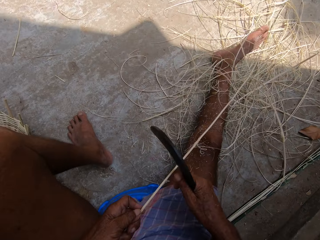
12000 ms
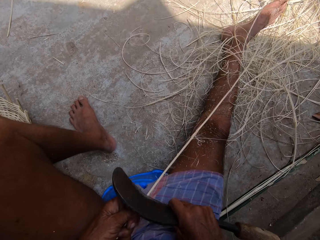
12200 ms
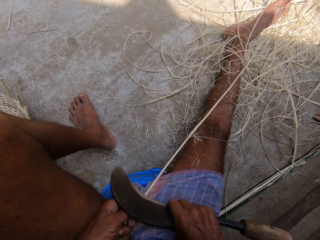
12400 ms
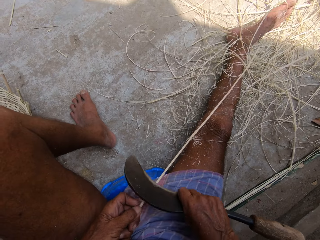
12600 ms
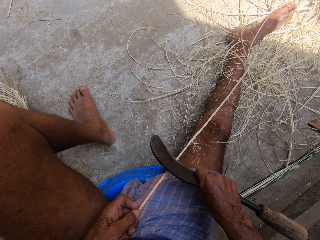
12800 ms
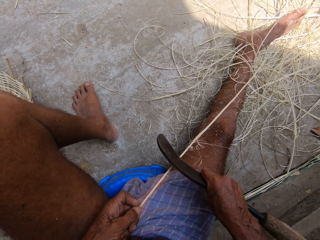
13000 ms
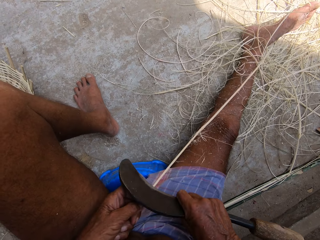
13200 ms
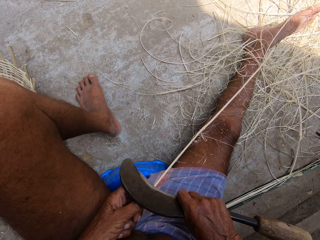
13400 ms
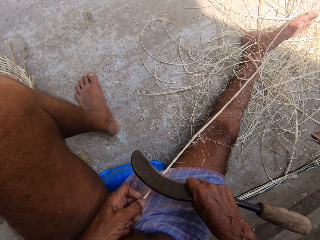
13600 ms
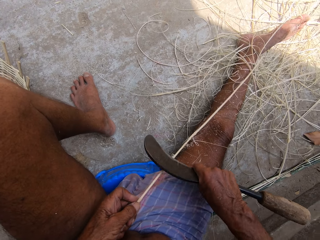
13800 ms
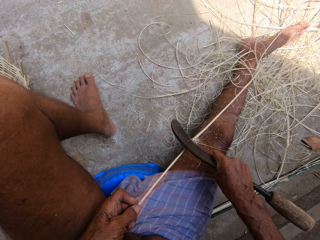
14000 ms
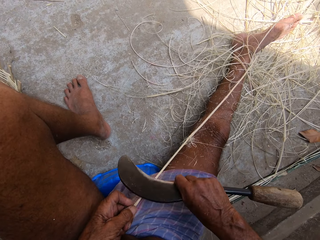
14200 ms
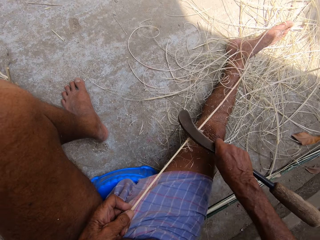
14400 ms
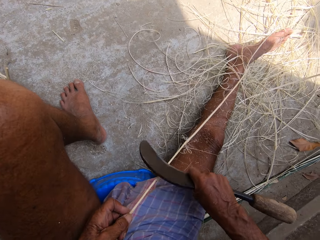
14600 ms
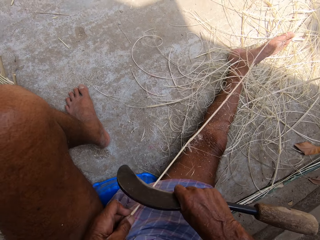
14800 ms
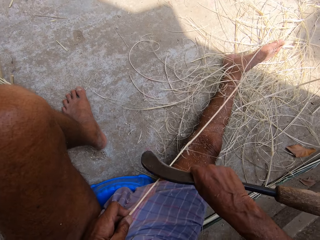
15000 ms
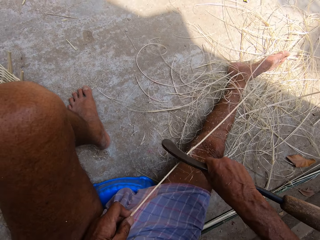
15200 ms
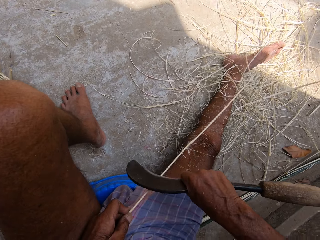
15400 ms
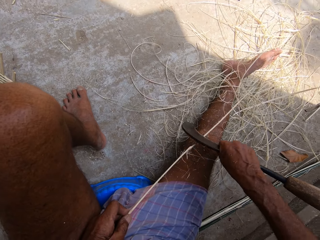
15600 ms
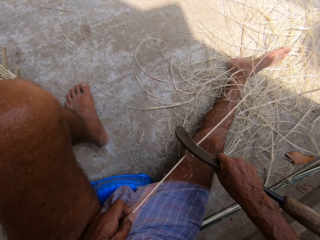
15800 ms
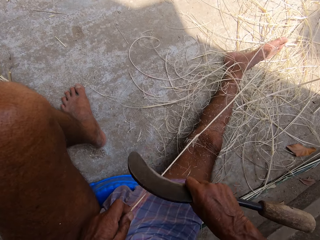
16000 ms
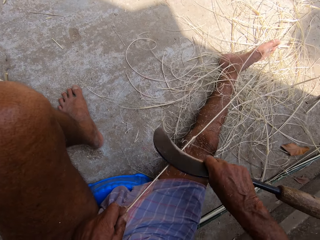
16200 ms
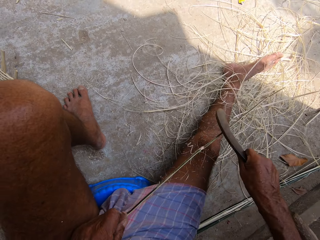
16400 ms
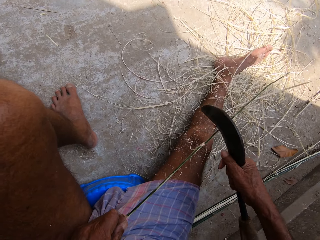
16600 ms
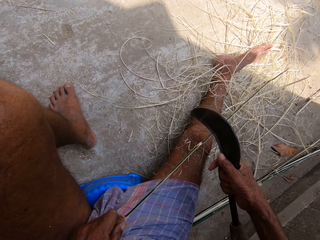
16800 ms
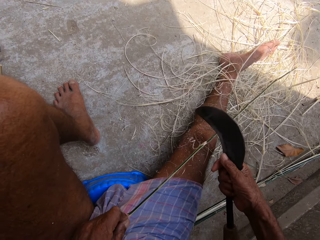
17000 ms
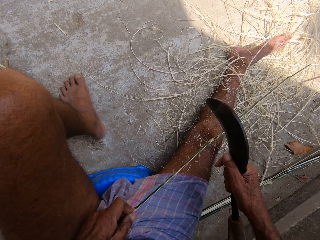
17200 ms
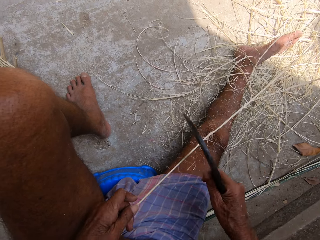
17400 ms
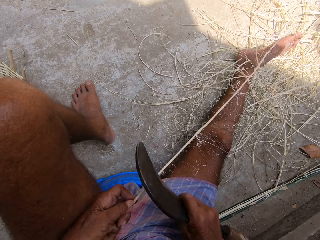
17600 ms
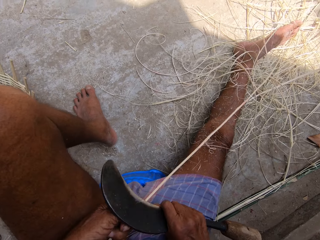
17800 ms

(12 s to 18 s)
The camera wearer smoothens the wicker with the sickle in his right hand.

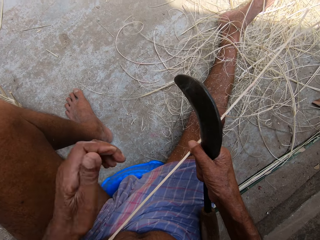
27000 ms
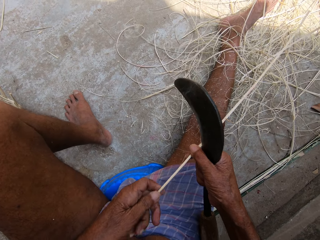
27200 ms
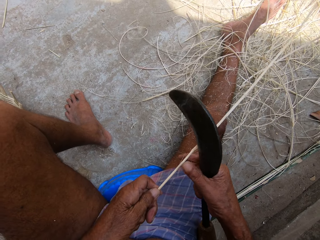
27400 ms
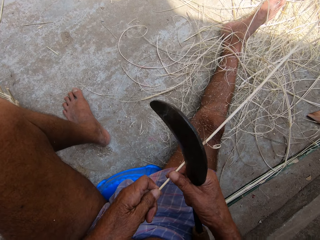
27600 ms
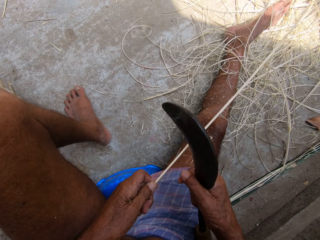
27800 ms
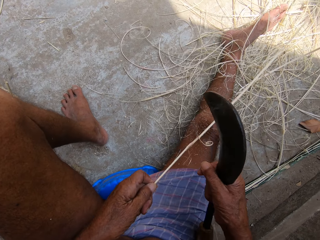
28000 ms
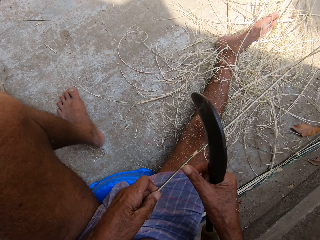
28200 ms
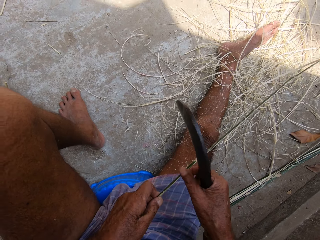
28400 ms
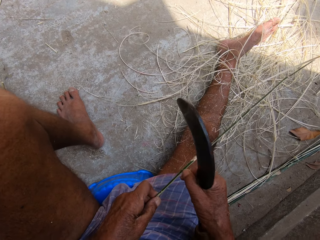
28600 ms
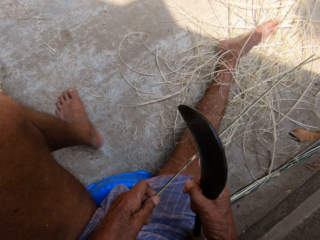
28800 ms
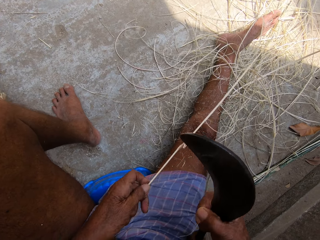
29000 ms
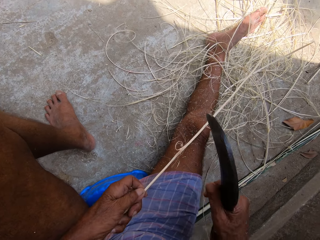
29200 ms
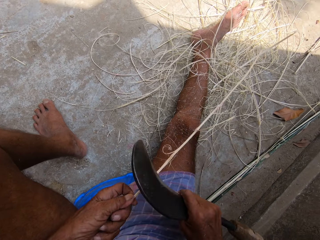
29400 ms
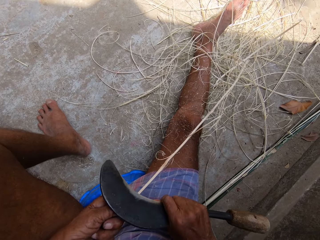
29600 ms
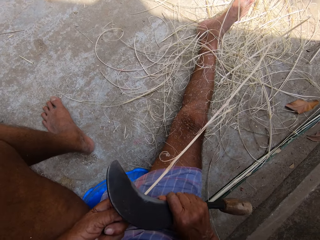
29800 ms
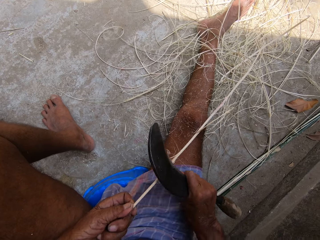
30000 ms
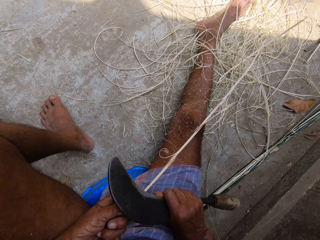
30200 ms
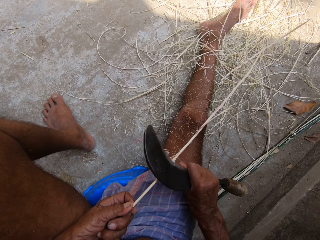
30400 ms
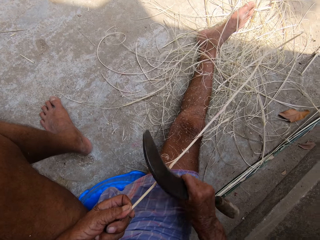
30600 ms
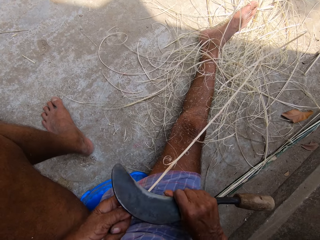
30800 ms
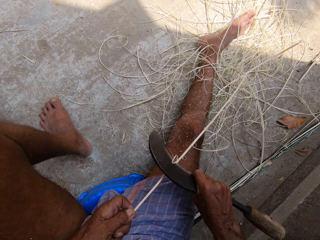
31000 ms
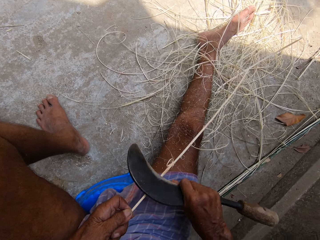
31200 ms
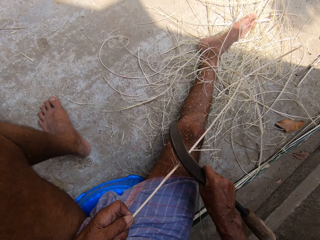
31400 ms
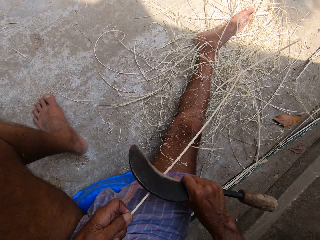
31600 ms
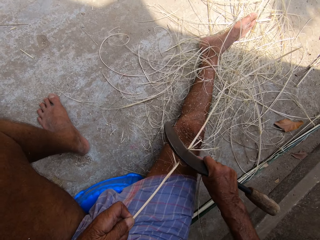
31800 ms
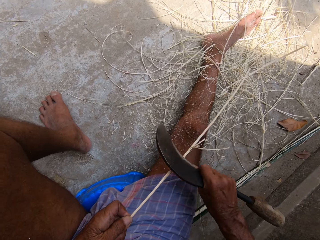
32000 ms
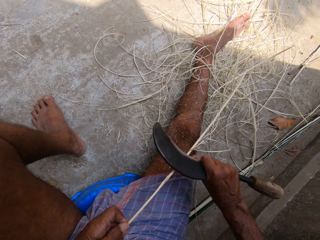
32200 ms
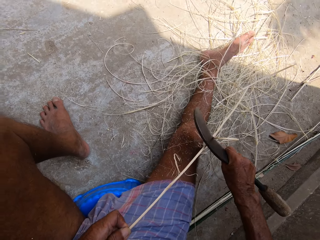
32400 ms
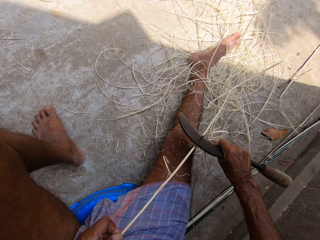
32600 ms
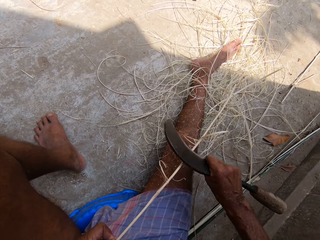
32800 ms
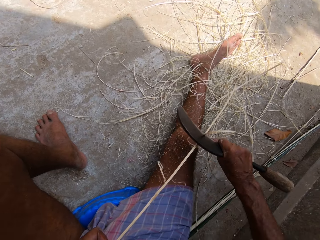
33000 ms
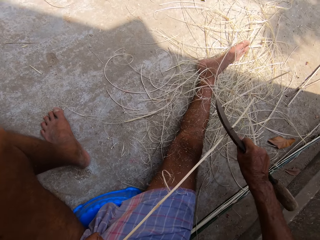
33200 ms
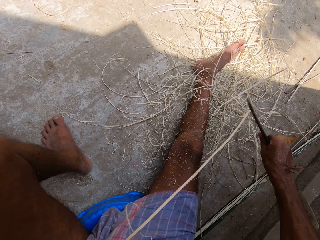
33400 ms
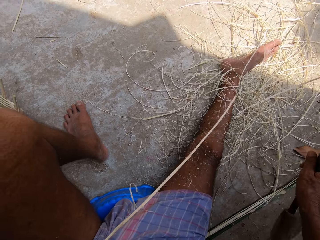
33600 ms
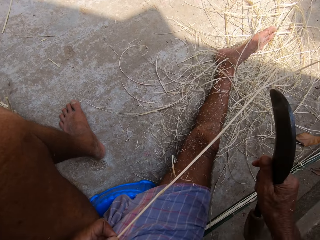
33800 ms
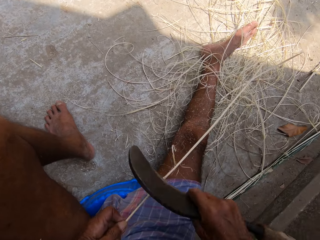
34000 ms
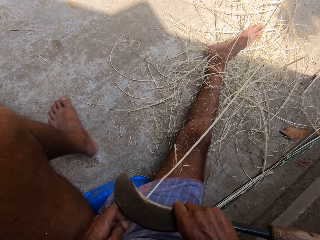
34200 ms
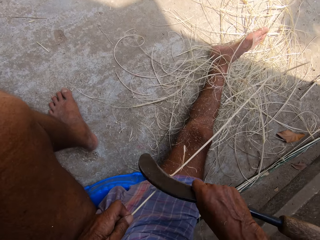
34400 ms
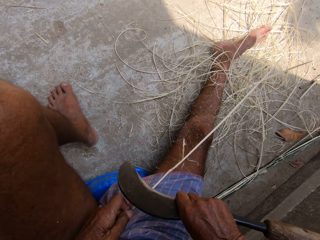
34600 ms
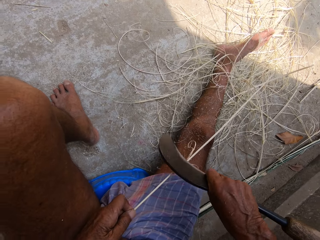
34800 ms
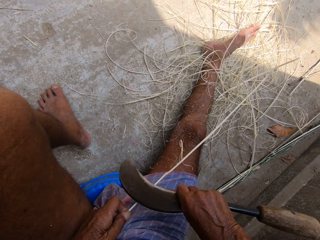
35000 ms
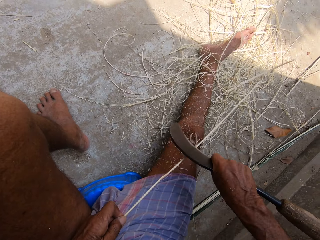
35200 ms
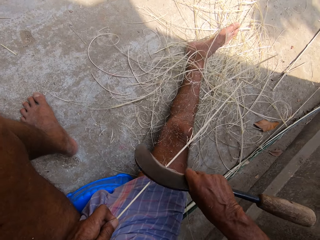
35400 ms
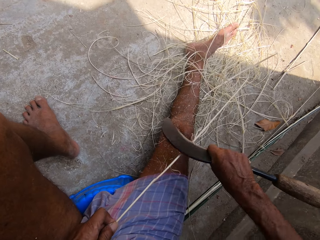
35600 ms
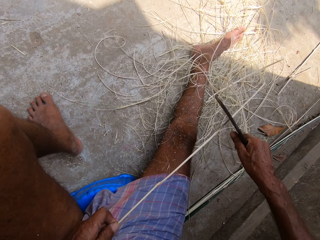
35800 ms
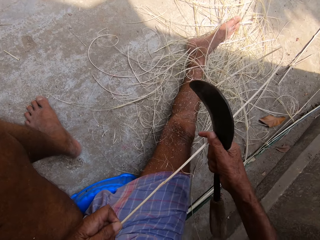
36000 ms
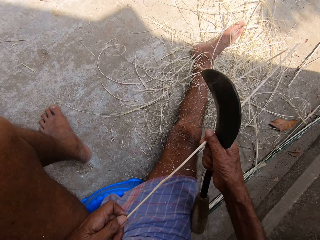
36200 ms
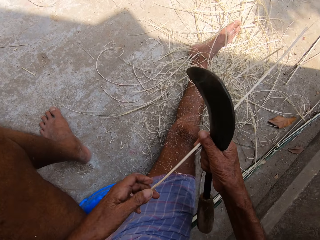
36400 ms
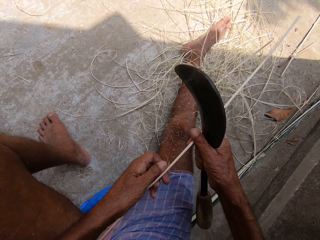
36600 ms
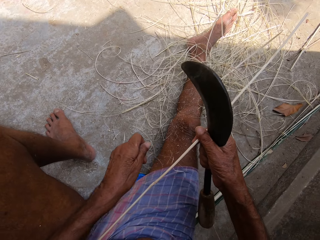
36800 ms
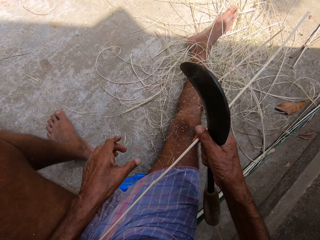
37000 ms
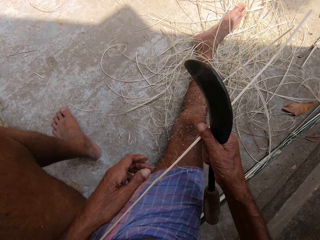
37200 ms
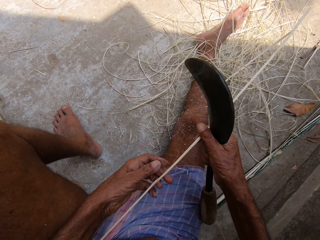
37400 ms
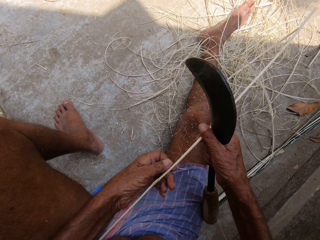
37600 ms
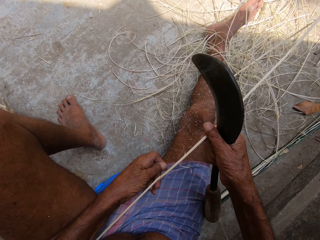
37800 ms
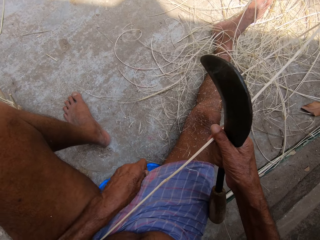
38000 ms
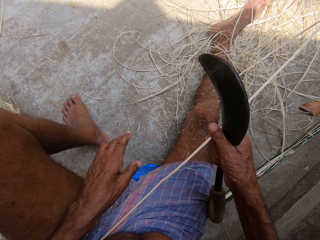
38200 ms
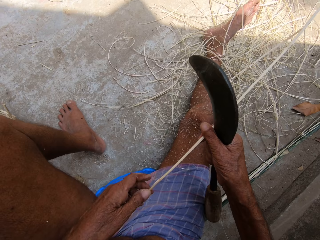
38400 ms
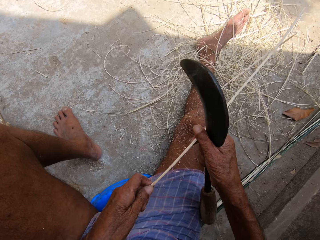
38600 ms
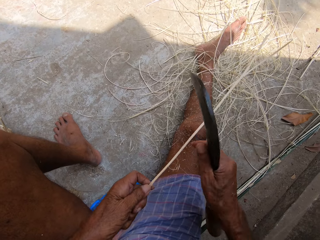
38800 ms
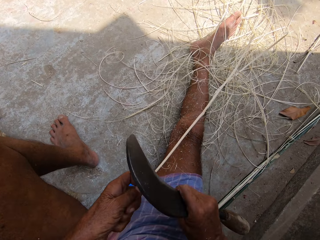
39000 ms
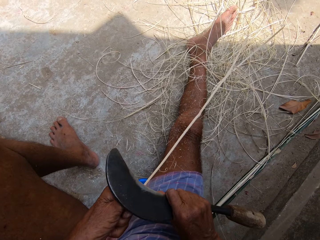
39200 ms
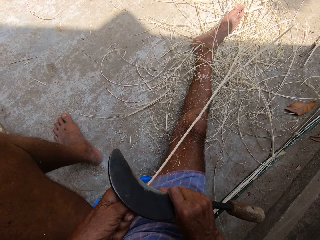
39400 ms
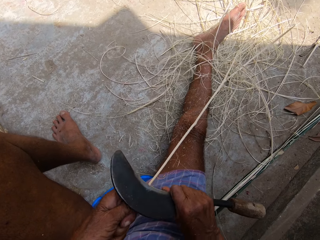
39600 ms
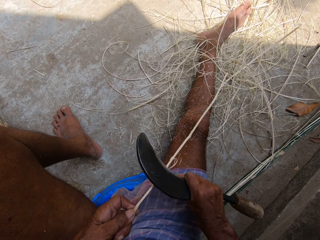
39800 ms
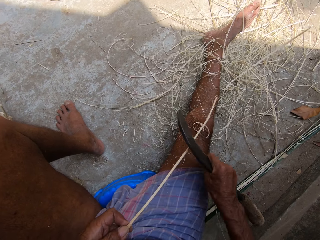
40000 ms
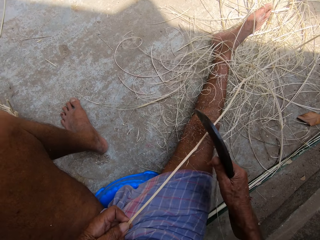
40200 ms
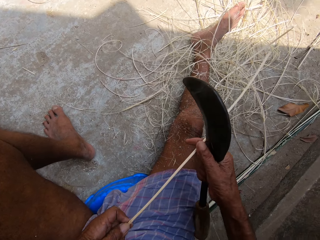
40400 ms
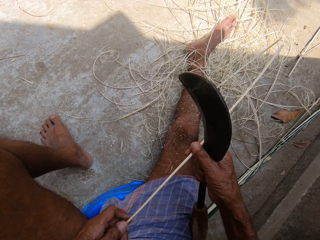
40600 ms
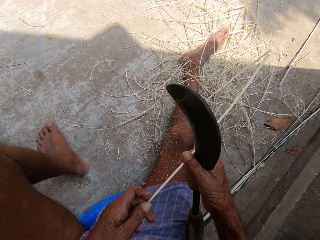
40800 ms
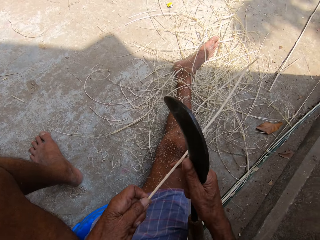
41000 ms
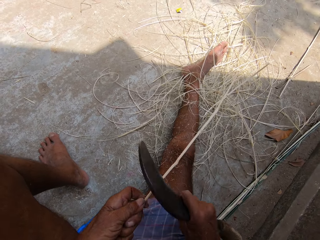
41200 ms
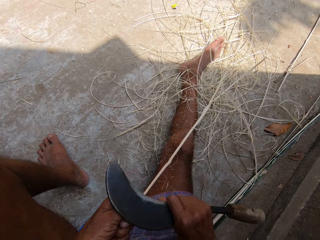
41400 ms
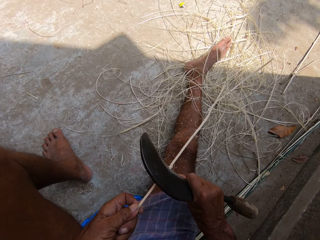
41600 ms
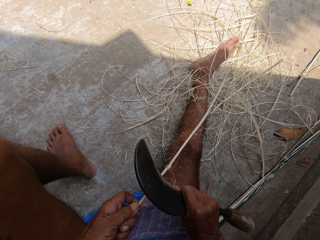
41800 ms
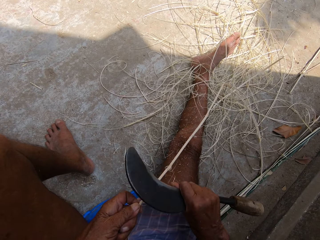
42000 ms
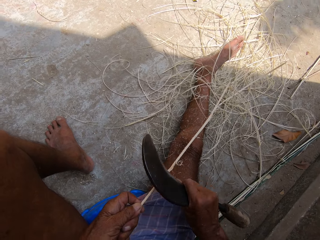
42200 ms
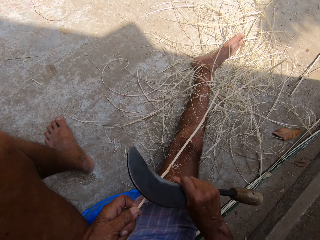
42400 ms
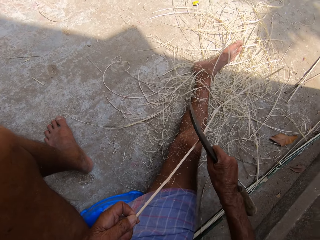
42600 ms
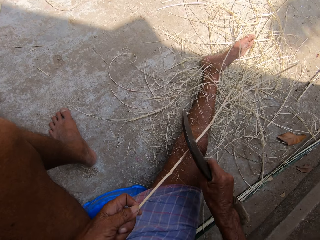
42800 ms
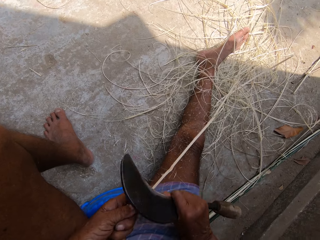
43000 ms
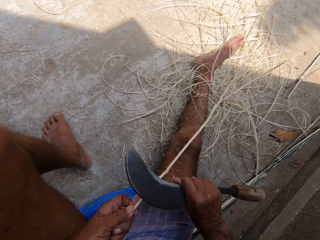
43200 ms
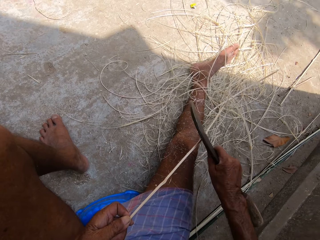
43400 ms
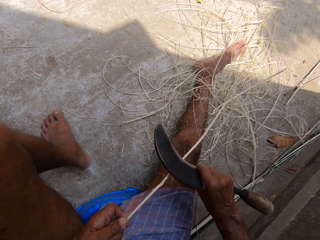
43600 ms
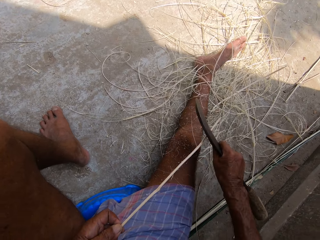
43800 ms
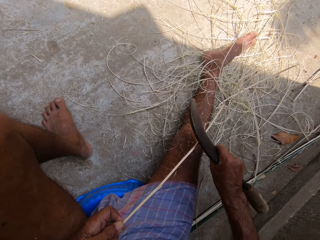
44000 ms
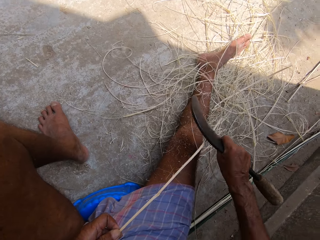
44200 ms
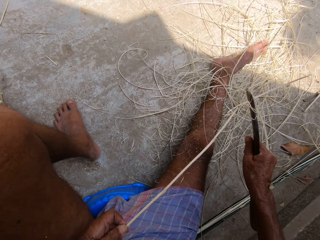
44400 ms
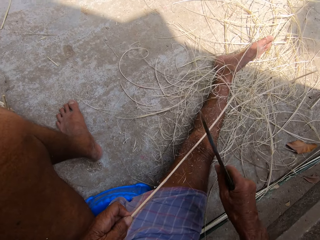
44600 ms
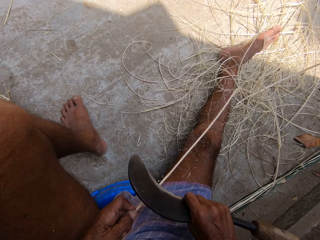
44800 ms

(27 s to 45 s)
The camera wearer removes a piece of the wicker with his right hand. He smoothens the wicker with the sickle in his right hand. He holds the wicker with his right hand. He removes a piece of the wicker with his left hand. He holds the wicker with his left hand. He smoothens the wicker with the sickle in his right hand. He holds the wicker with his right hand. He holds the wicker with his left hand. He smoothens the wicker with the sickle in his right hand.
